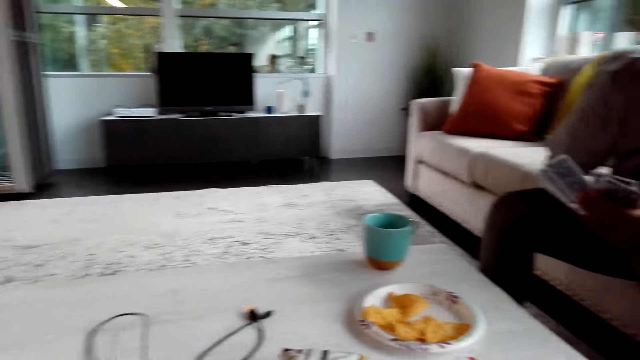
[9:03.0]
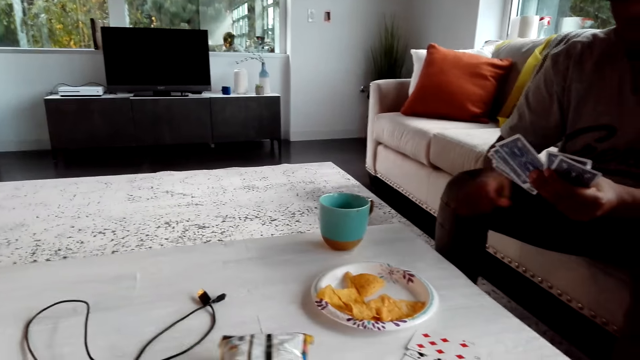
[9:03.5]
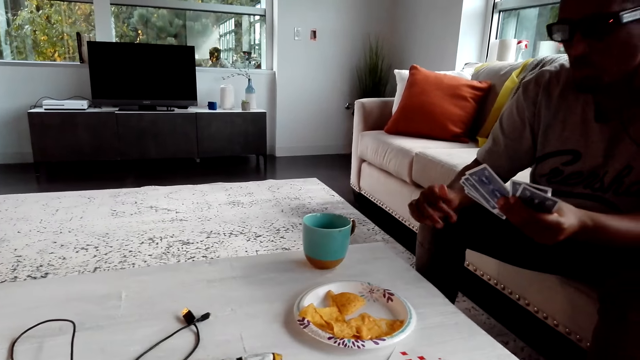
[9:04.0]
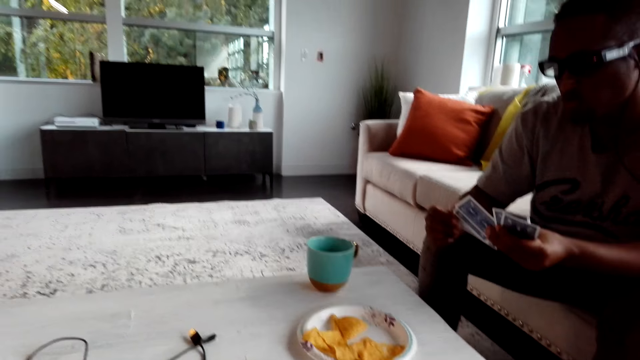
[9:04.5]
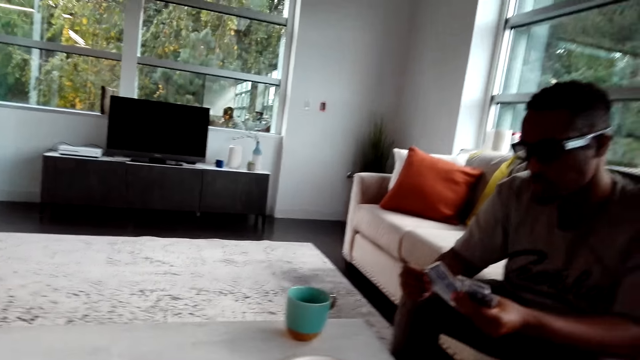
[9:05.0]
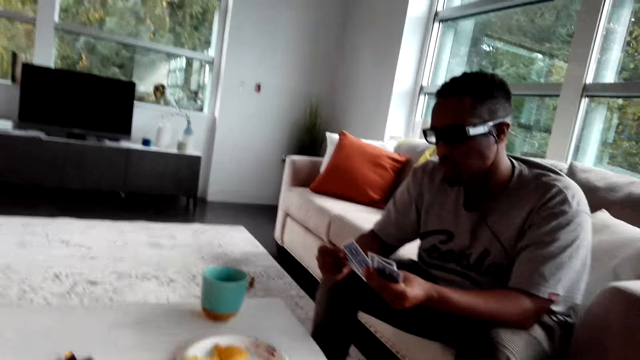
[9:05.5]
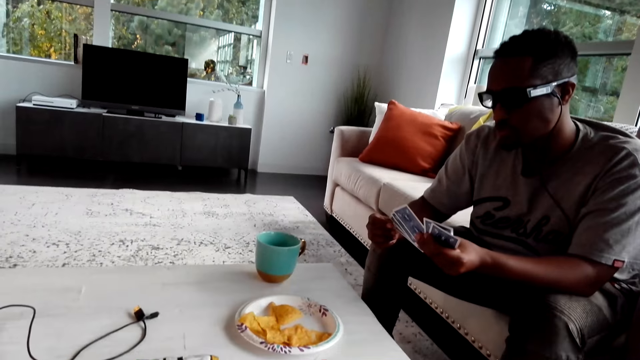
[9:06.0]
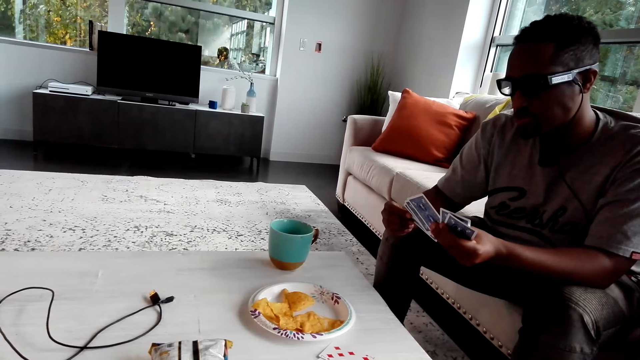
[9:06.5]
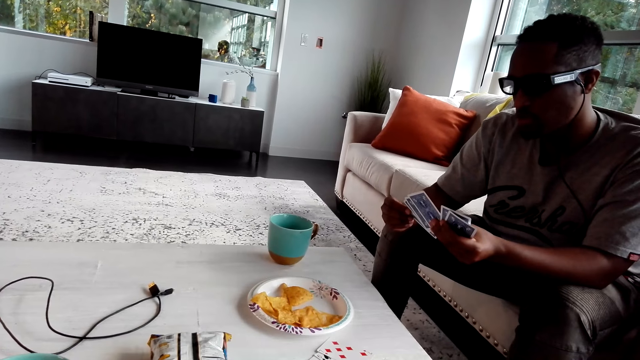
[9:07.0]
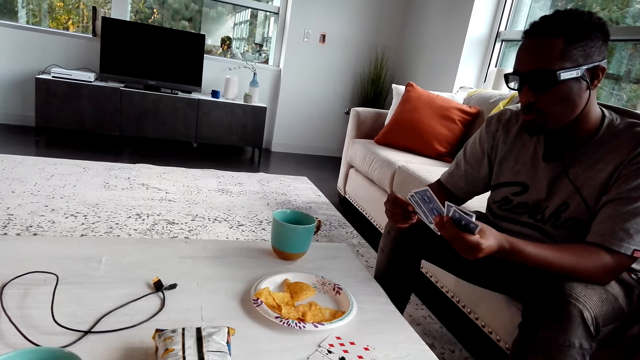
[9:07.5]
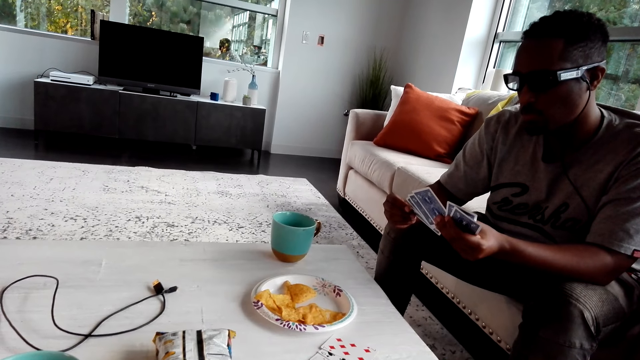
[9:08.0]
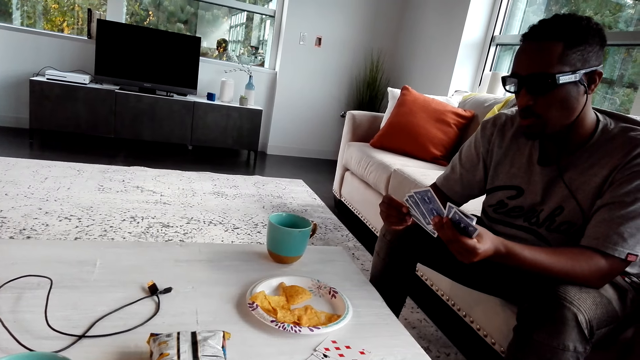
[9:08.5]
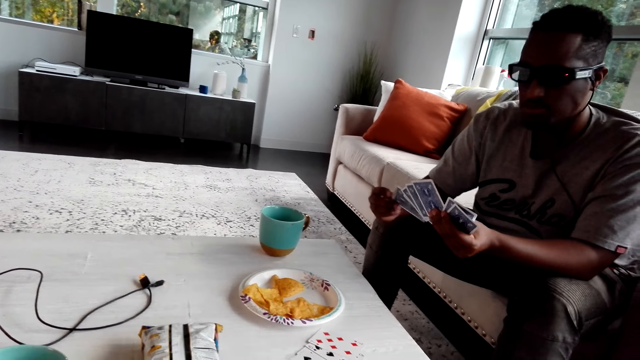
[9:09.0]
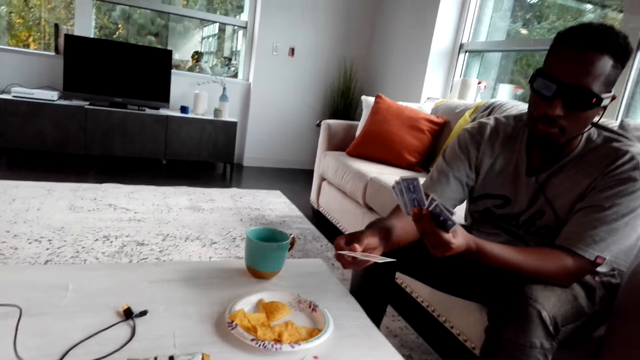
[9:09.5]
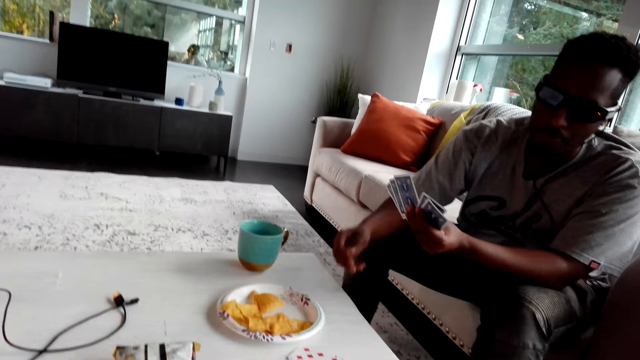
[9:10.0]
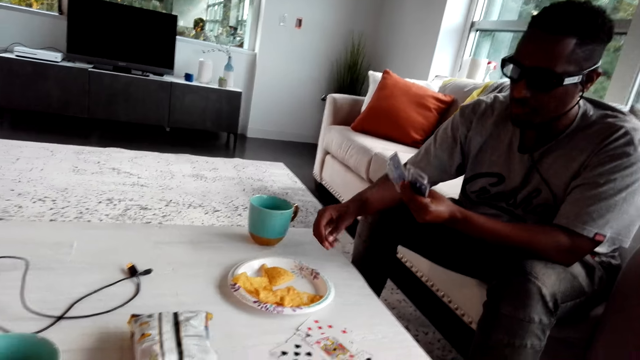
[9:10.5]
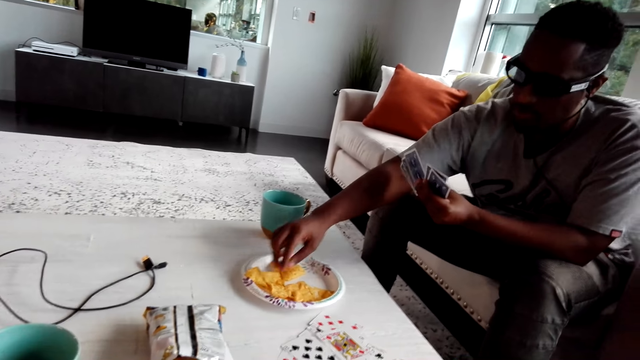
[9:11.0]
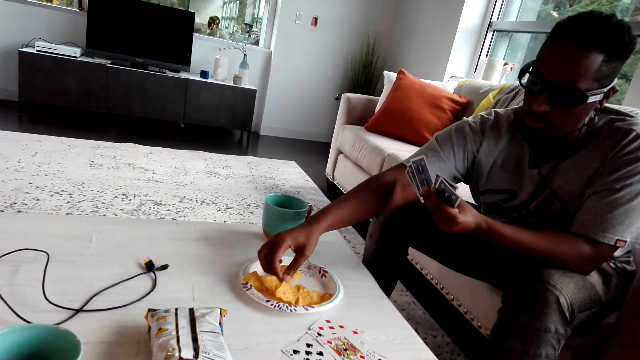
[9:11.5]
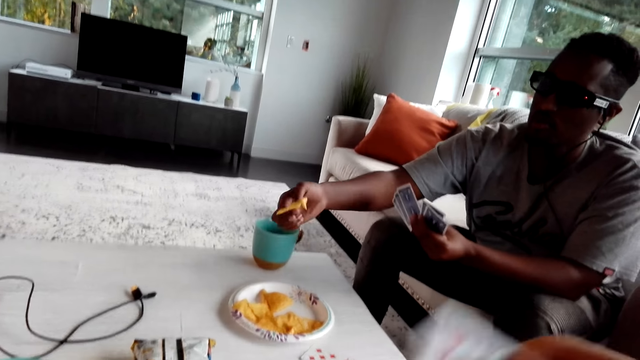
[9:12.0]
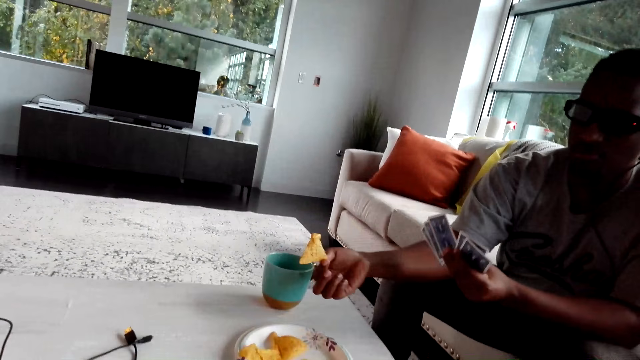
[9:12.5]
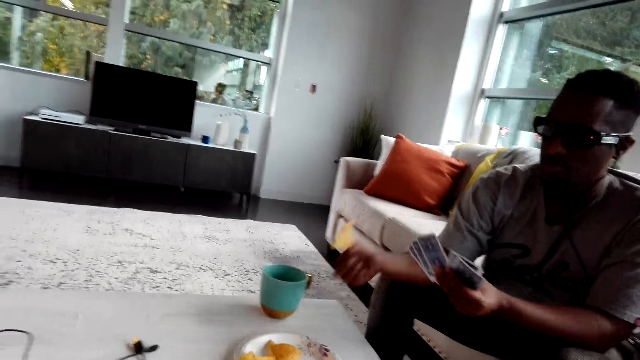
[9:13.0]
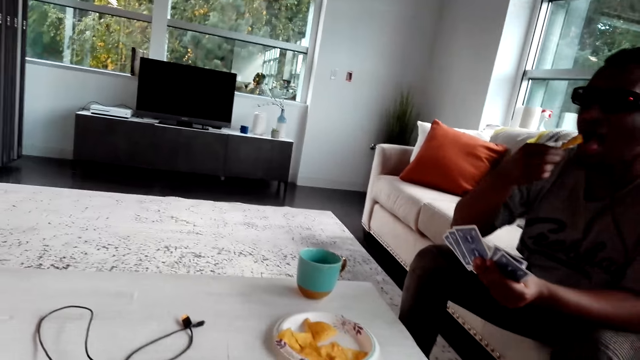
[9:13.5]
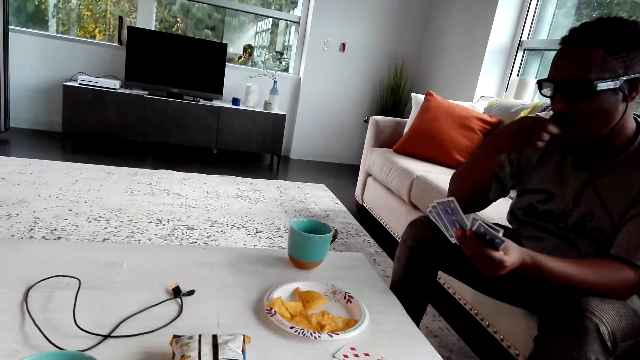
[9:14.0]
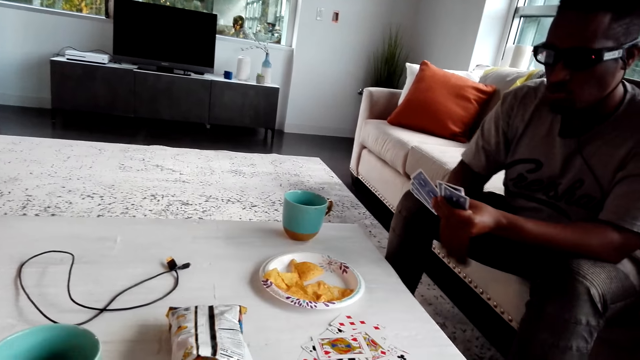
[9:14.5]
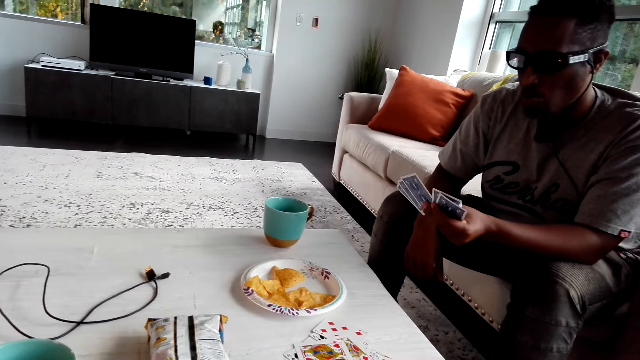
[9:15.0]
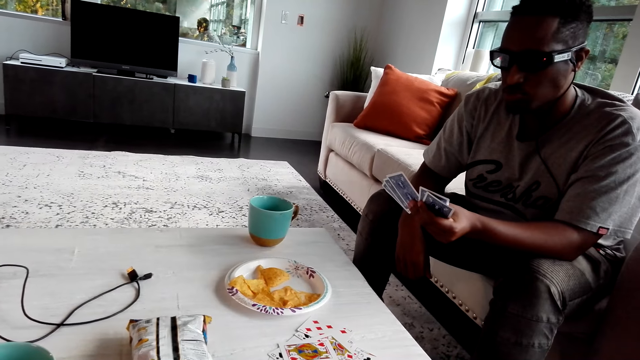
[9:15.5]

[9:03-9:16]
A man shakes the finger, plays with the cards, selects the cards, puts the card down, eats crisps and plays the card. The man picks a snack and eats the snack.

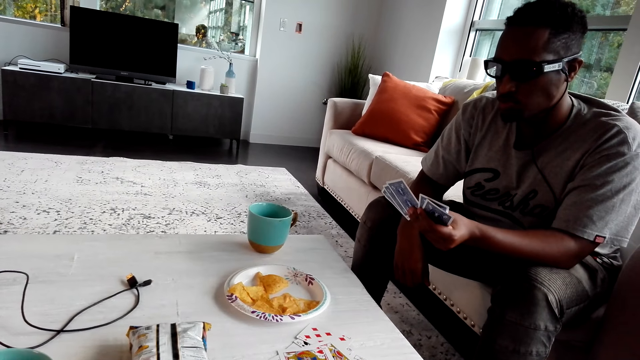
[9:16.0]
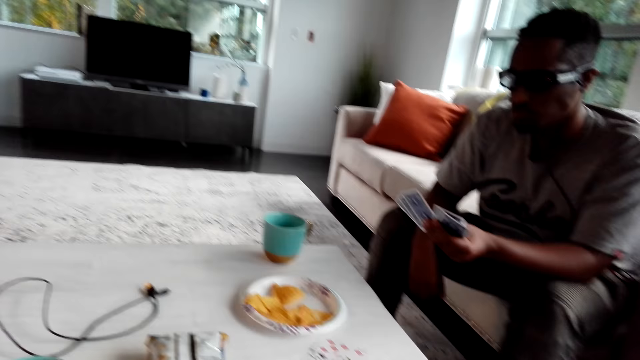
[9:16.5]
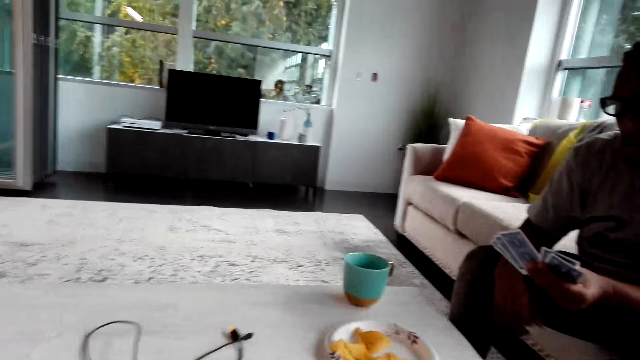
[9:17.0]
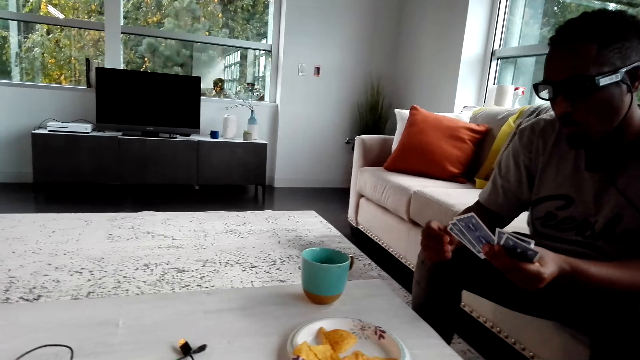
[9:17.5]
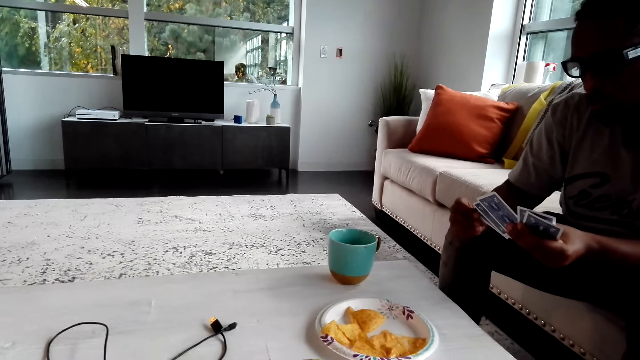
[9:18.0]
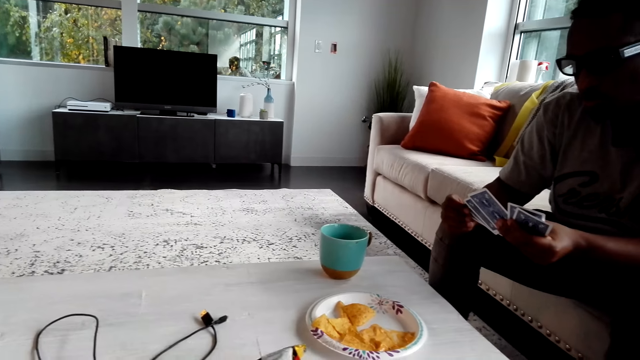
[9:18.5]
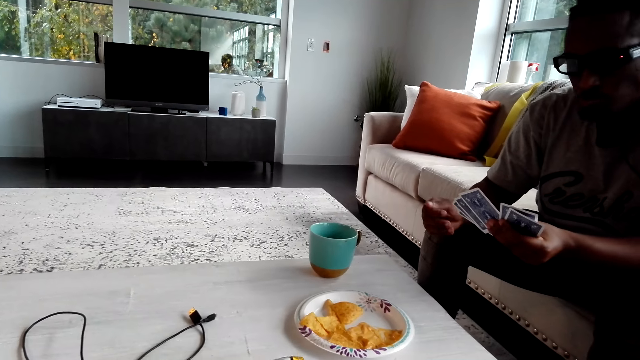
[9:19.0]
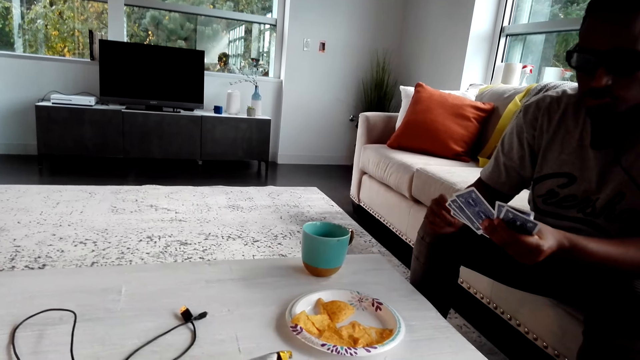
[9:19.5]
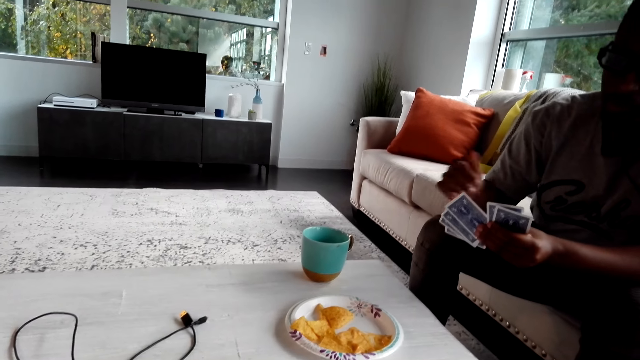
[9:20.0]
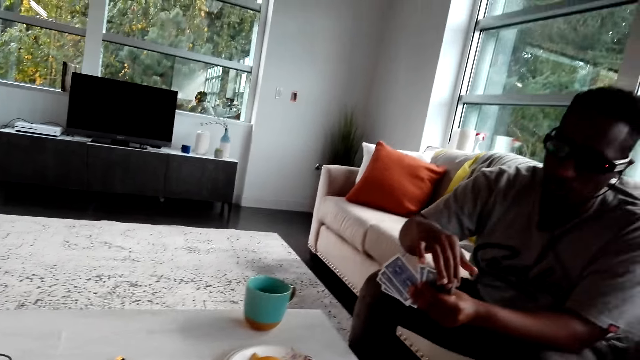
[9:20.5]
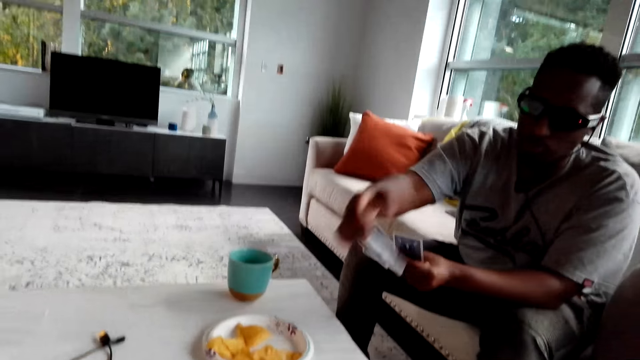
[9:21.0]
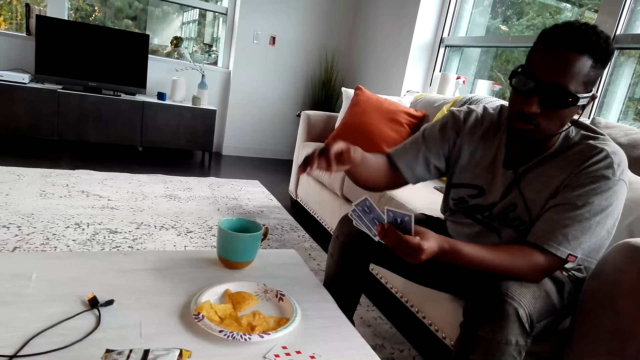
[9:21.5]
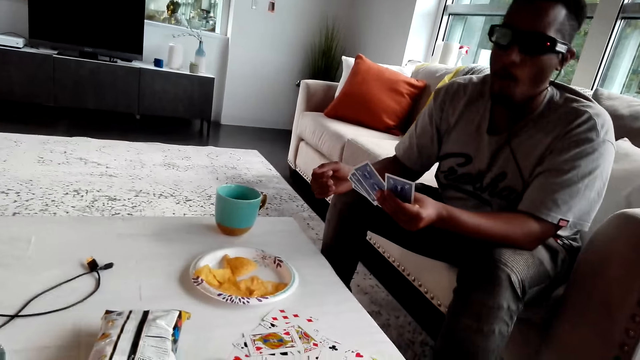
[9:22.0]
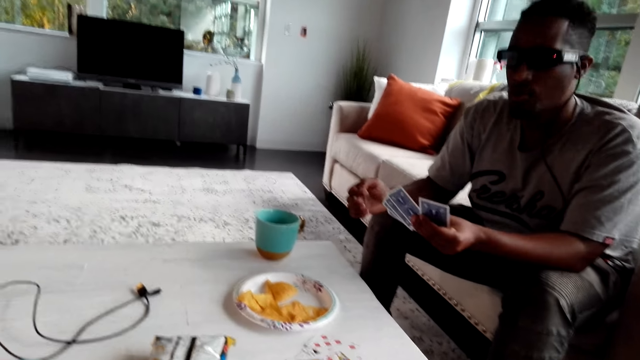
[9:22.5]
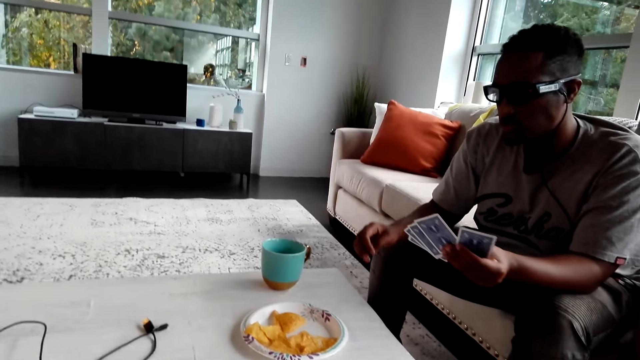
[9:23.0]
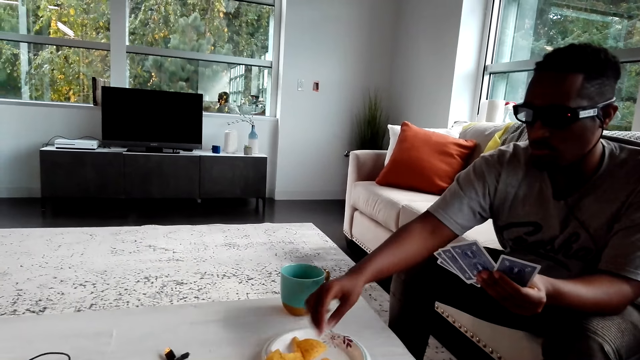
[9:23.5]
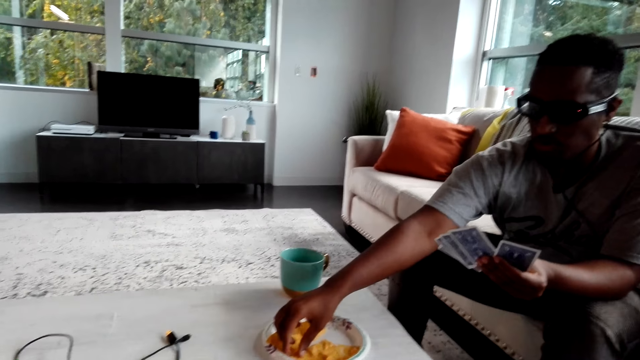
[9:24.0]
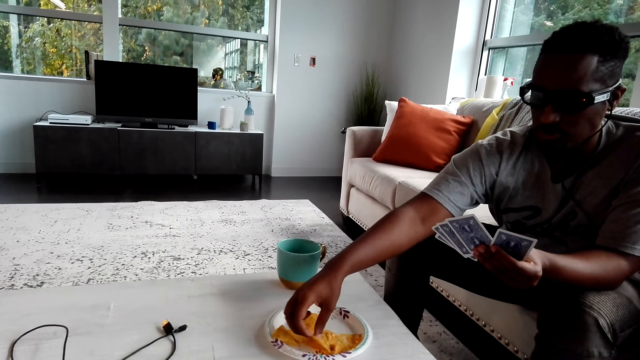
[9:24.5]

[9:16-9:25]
A man selects cards, moves his hands, drops the card, plays cards, eats crisps and picks snacks.
